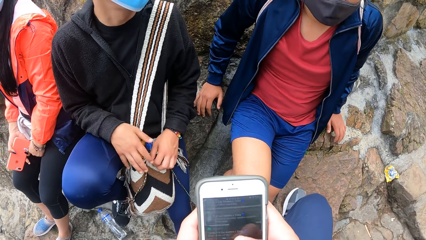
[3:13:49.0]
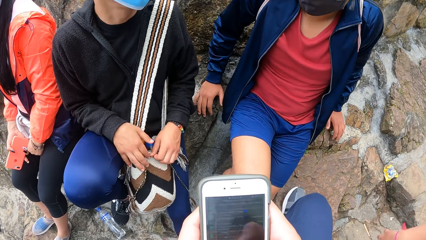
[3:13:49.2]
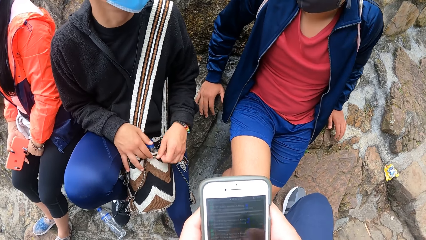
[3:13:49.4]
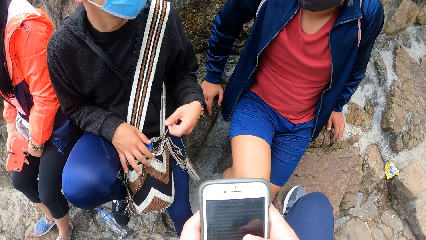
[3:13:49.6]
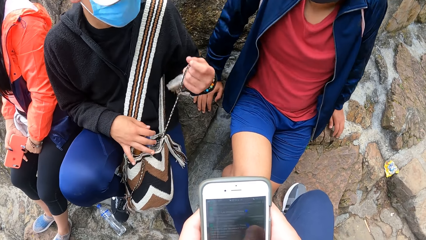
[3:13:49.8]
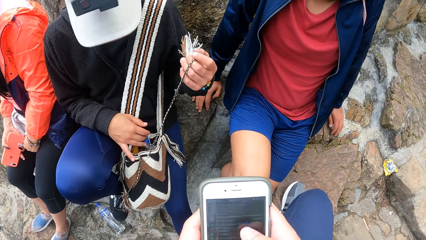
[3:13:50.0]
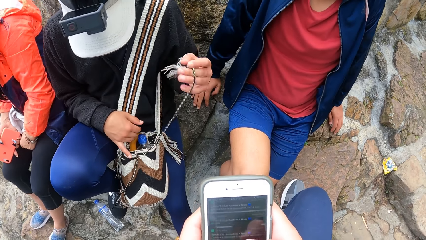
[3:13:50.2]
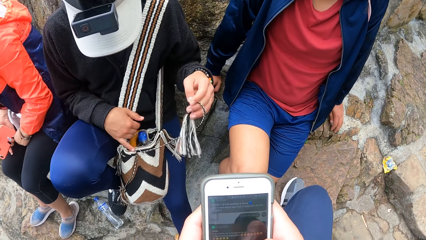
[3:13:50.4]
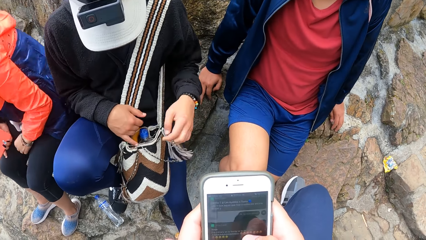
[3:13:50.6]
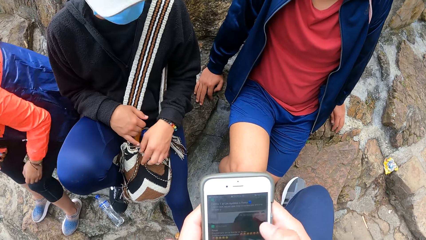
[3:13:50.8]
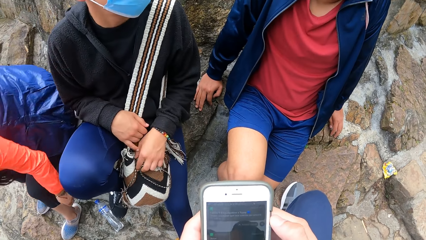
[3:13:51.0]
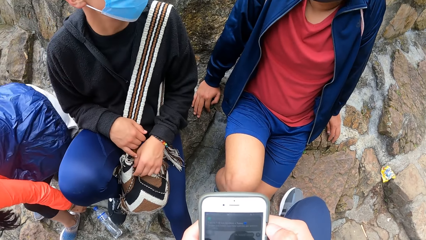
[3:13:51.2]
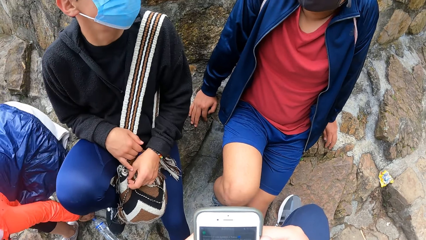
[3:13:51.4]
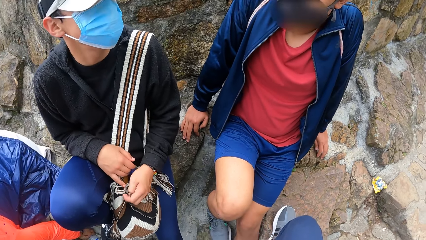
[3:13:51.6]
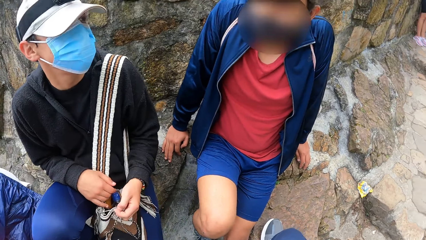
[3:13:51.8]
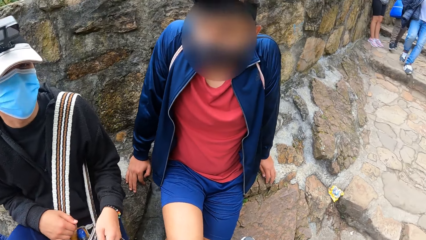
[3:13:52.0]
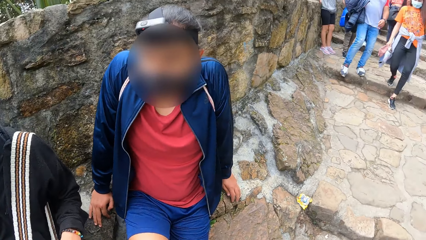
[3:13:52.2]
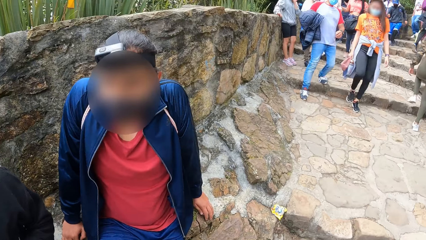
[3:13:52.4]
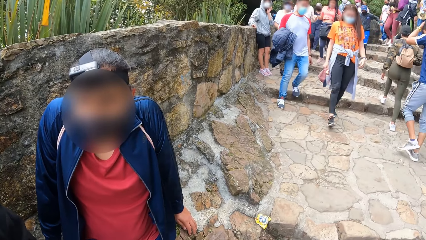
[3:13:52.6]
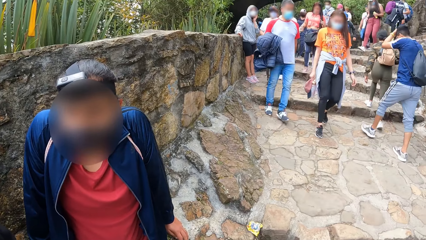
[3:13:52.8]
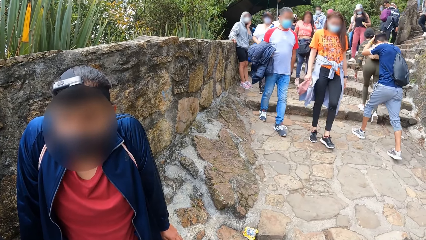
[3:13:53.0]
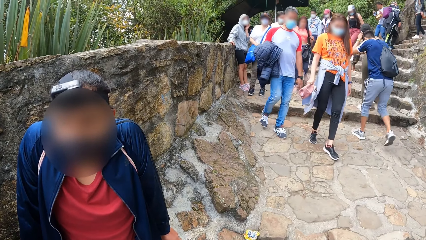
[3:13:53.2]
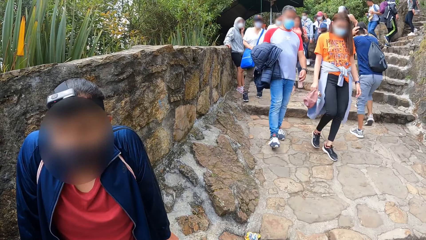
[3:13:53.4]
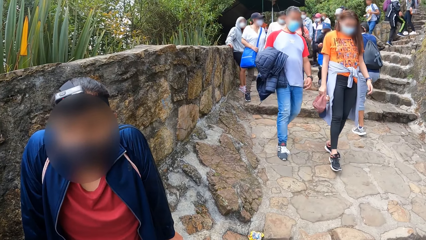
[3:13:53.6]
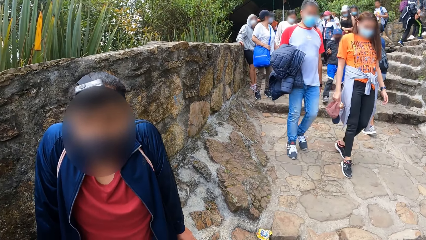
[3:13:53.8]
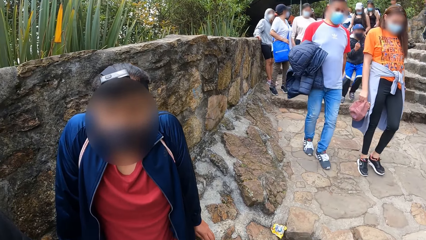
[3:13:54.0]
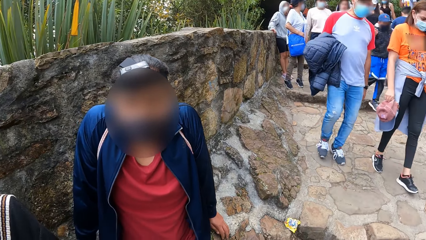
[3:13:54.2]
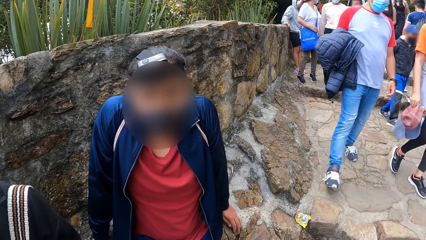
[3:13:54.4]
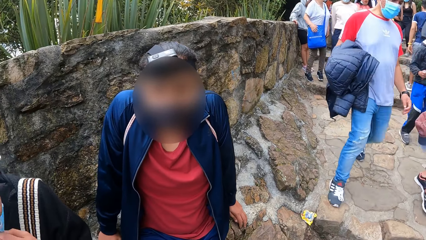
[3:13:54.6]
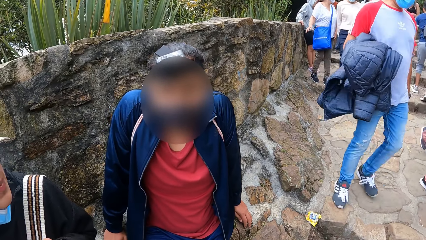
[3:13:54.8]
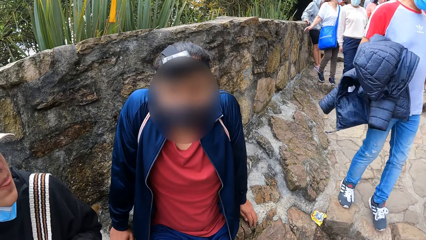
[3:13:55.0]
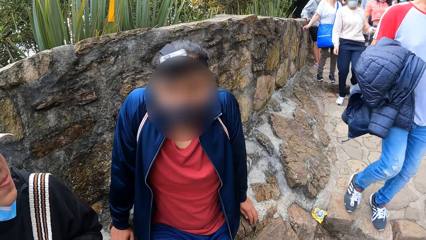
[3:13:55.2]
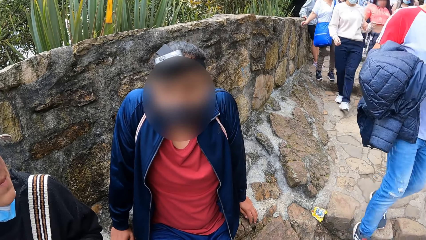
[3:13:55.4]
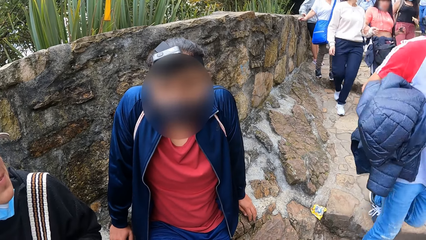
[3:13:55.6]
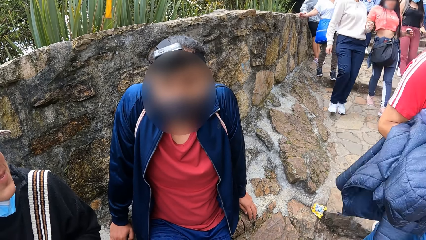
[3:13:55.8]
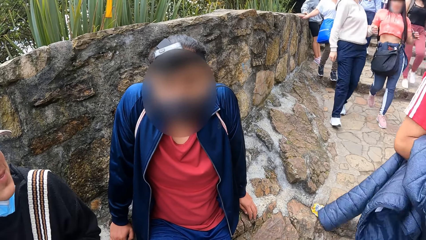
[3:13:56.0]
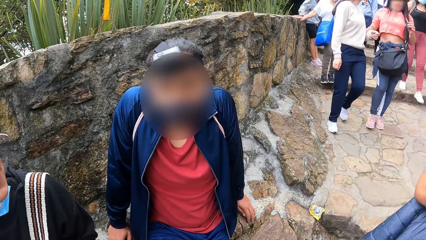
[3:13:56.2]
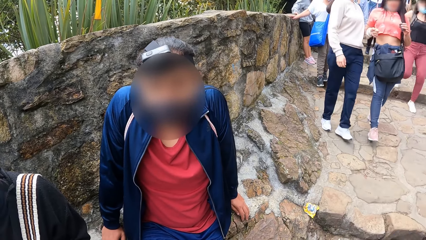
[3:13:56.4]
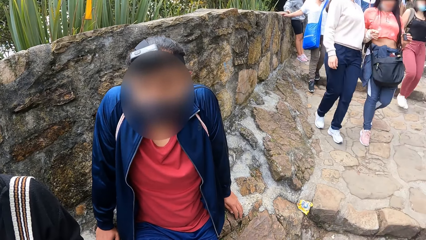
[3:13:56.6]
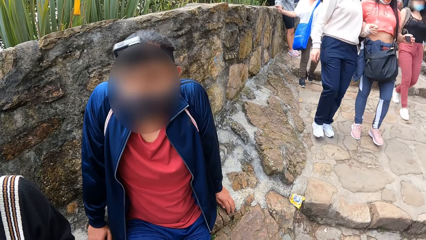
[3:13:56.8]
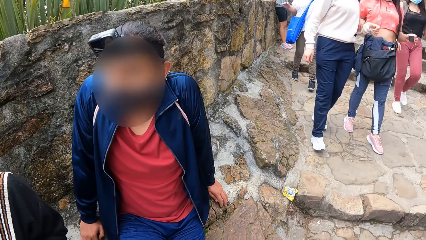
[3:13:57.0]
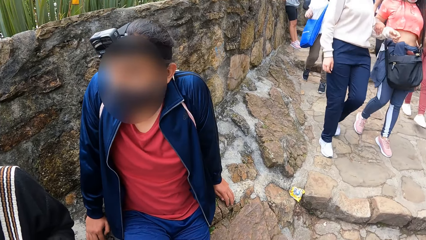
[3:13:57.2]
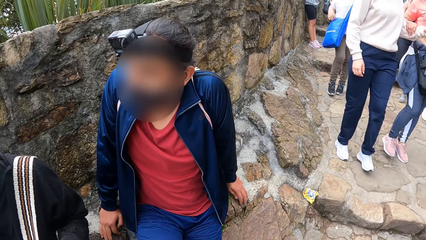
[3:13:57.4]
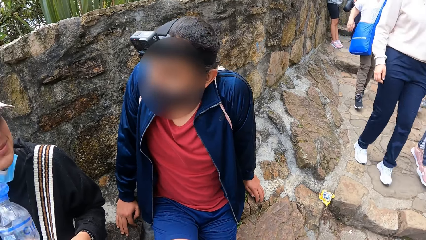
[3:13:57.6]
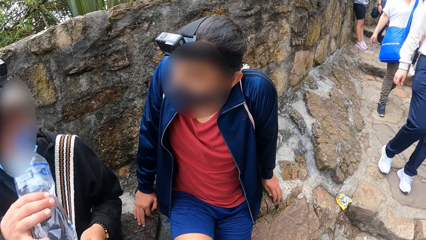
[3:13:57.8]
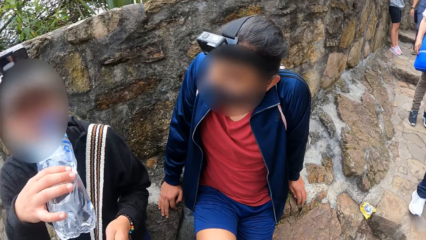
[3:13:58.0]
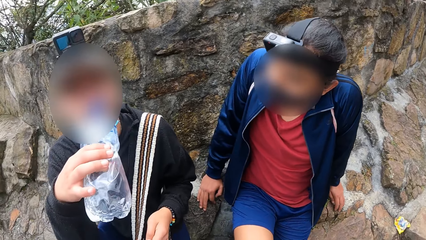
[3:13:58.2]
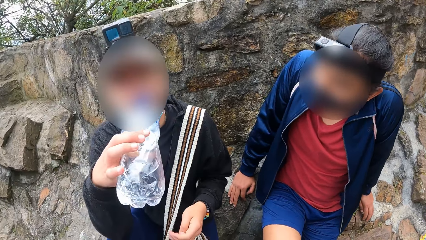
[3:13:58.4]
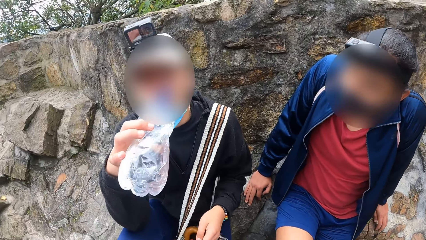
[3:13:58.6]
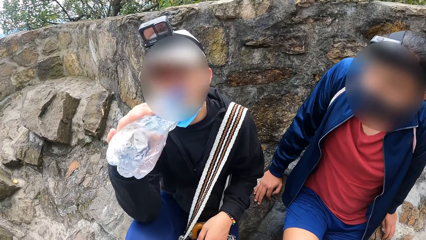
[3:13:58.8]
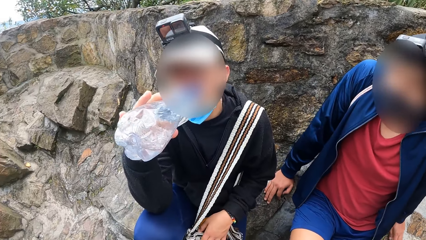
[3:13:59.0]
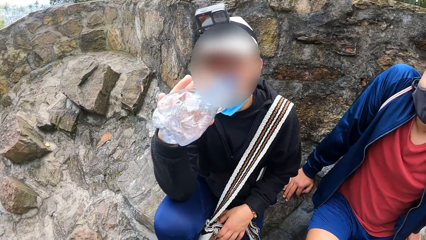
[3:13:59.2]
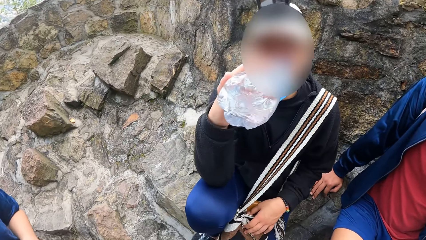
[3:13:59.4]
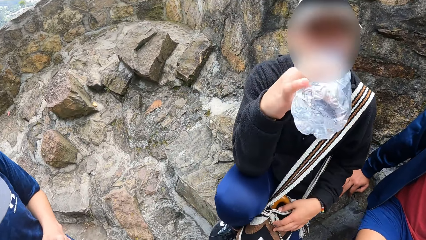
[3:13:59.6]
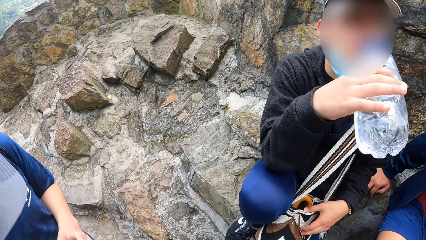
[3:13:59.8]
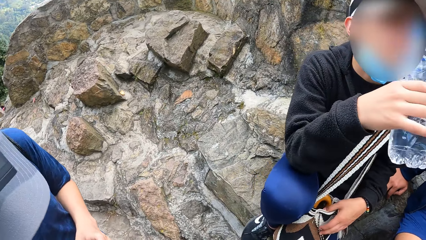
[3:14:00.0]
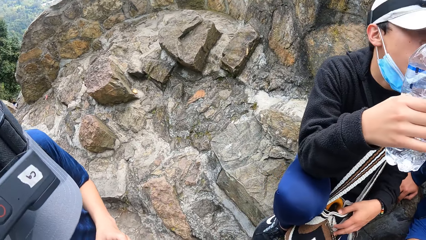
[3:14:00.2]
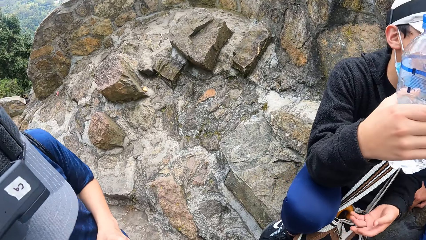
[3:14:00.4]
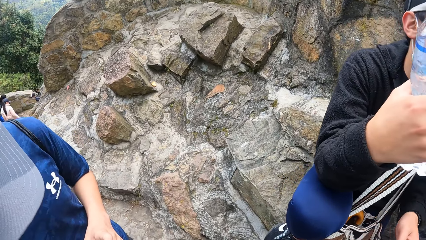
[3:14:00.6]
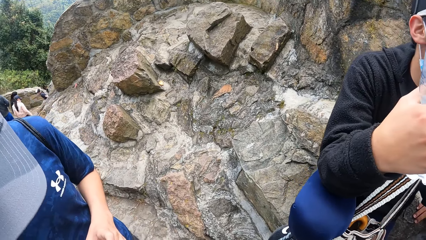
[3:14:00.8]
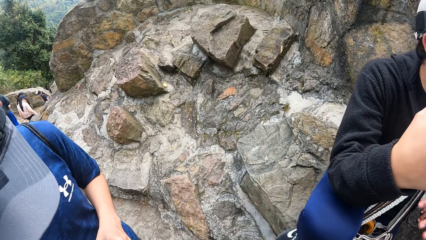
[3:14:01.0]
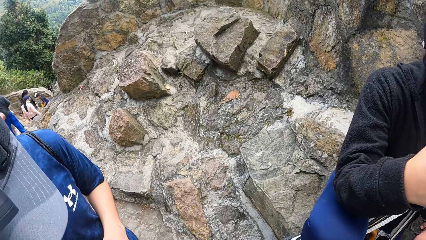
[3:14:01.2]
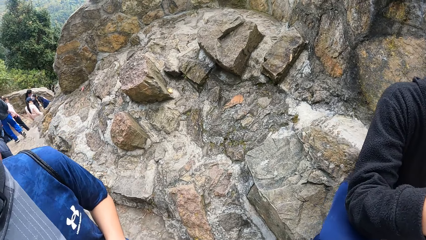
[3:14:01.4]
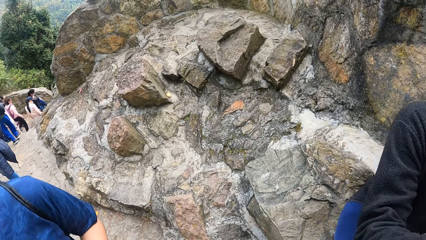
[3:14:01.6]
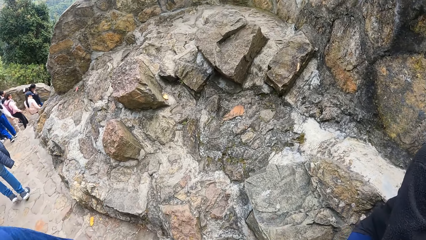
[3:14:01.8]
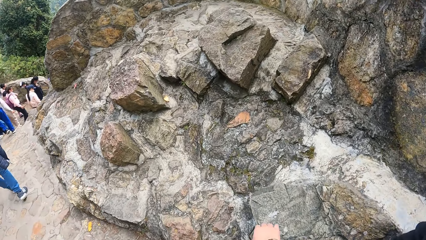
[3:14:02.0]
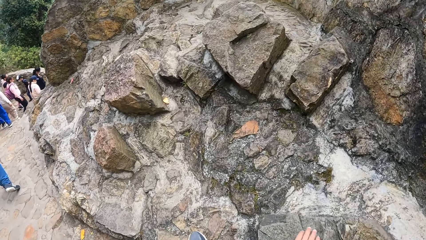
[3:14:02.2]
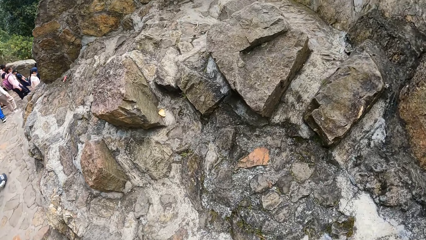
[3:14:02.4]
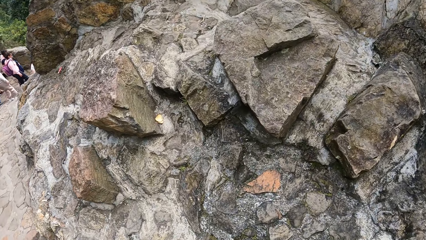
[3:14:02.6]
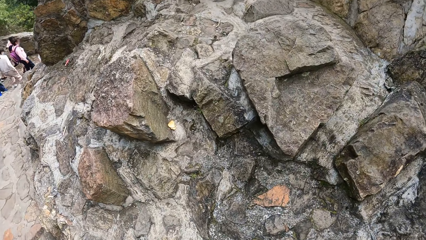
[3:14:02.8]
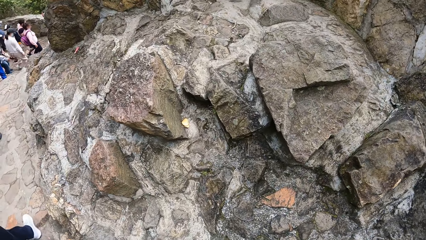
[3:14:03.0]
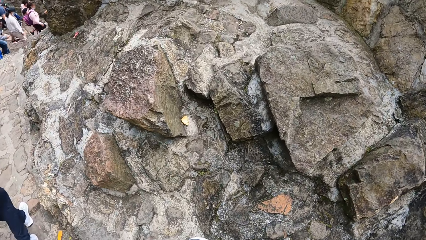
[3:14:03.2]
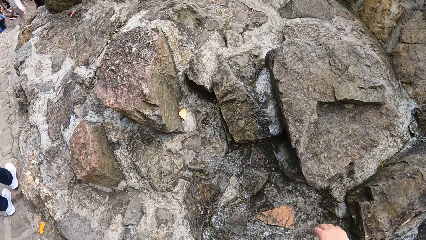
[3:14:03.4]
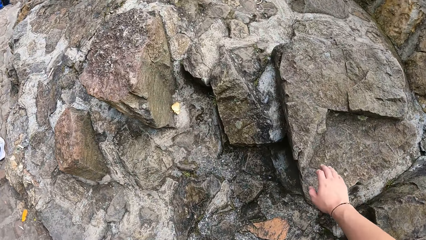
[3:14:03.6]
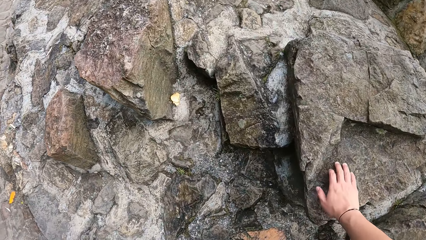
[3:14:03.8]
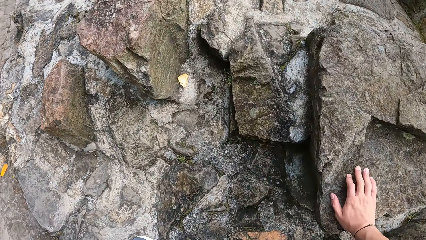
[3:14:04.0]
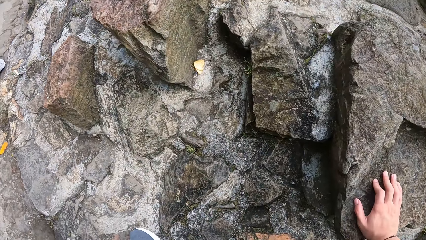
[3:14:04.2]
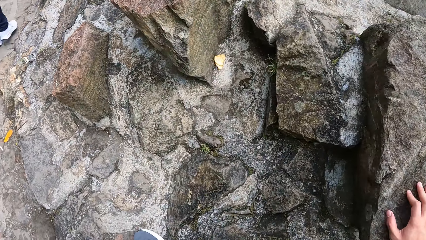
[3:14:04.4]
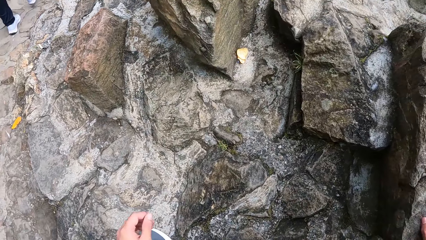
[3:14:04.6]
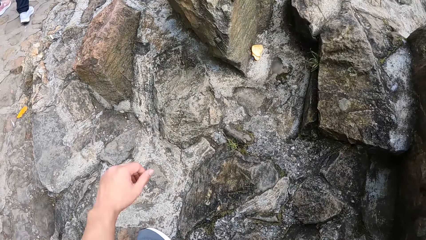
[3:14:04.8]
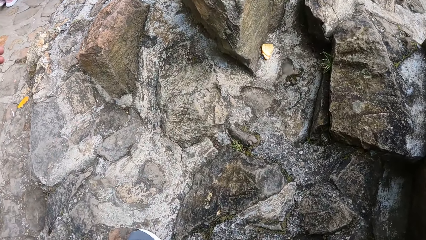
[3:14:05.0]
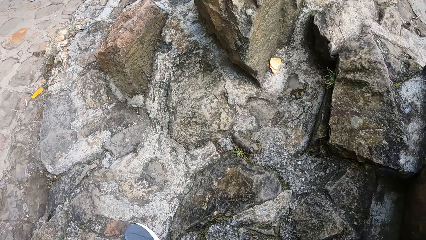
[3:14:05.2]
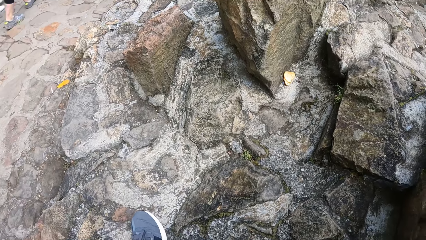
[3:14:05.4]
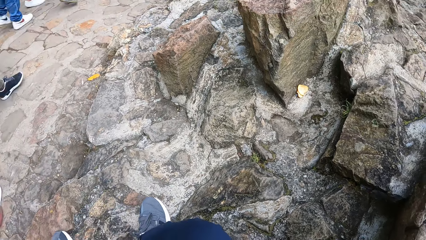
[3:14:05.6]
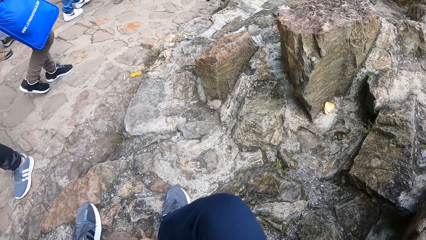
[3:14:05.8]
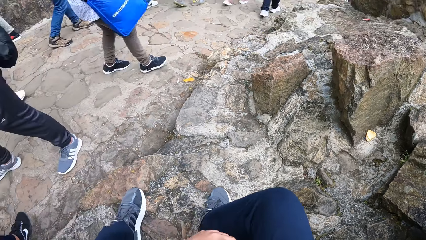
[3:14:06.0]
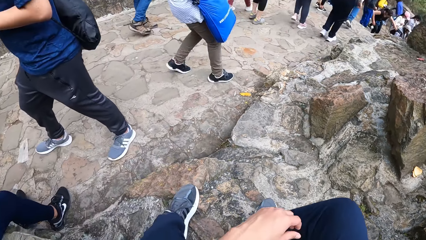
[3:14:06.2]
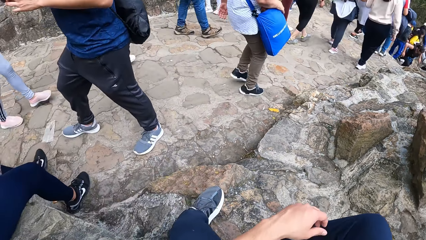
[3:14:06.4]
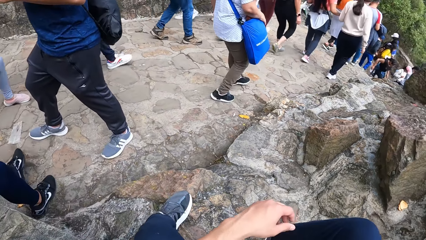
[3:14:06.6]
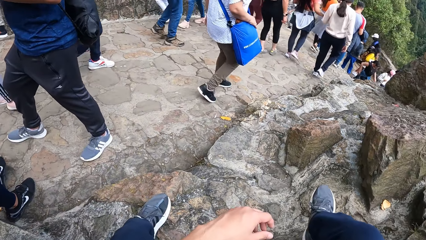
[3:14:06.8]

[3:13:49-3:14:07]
The camera wearer looks around. He looks at a group of people on the steps. The other man drinks some water from a bottle. The camera wearer places his right hand on a rock. He sits on the rock.
